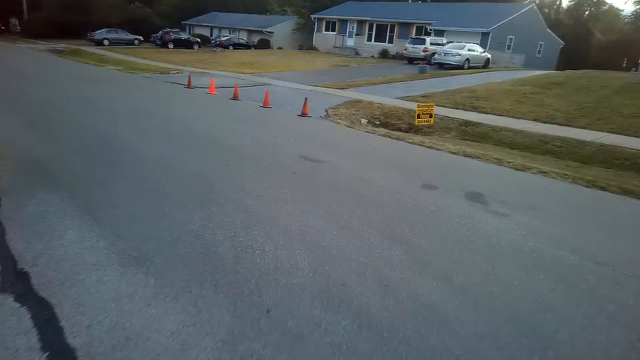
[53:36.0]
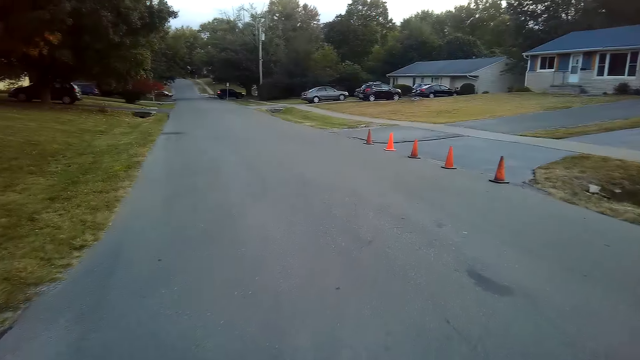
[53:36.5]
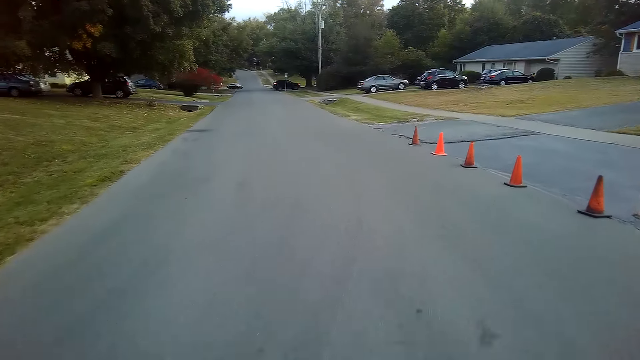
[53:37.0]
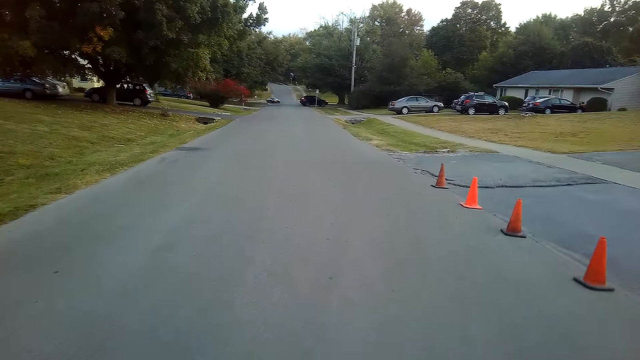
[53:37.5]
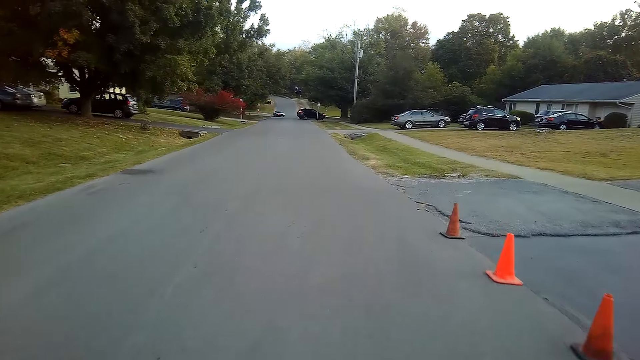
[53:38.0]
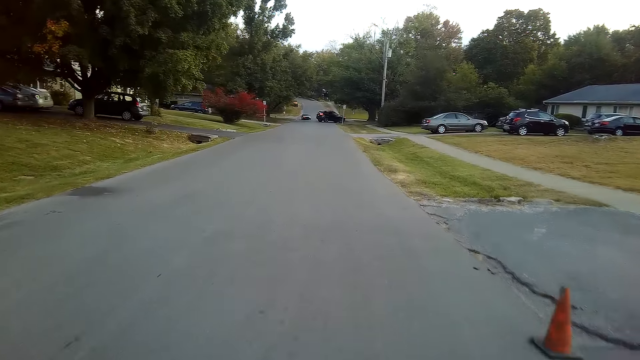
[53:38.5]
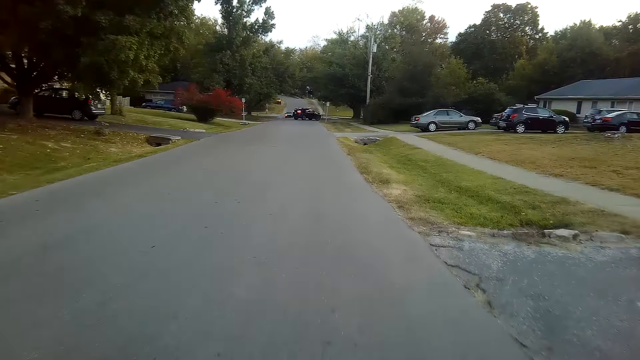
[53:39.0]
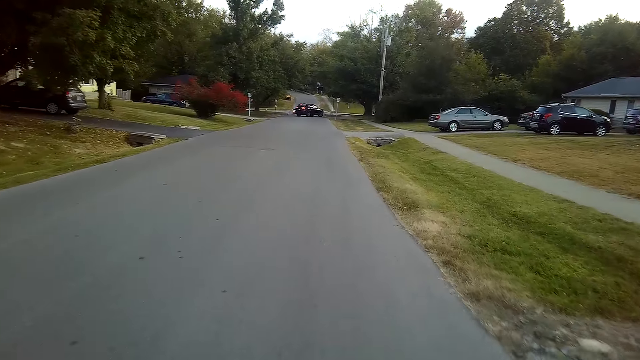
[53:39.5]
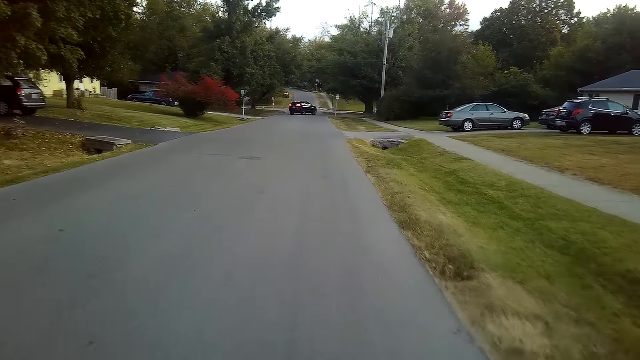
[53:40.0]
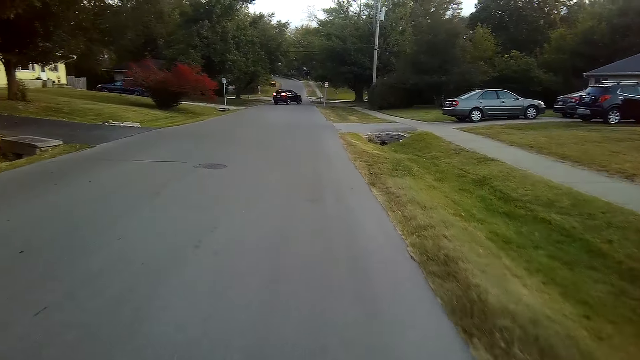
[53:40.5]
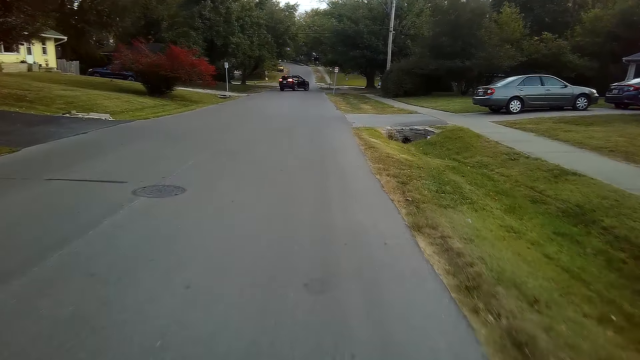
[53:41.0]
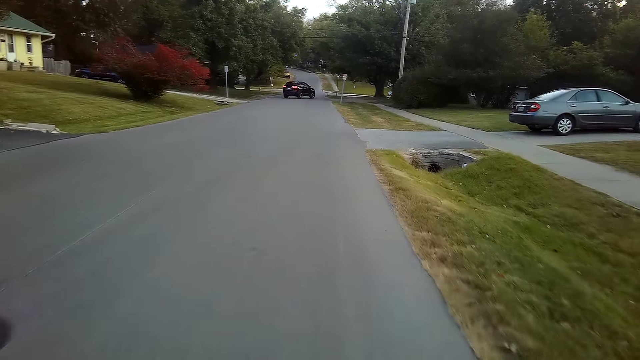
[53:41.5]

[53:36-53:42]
The camera wearer rides a bicycle.

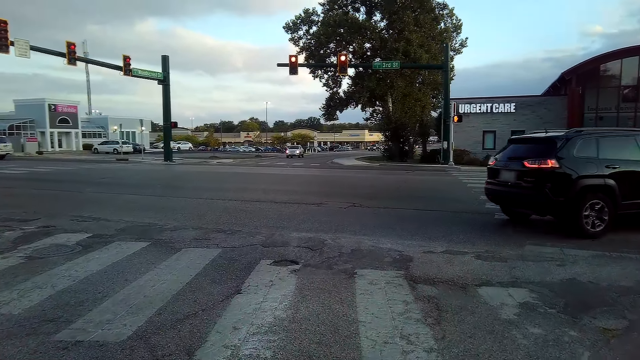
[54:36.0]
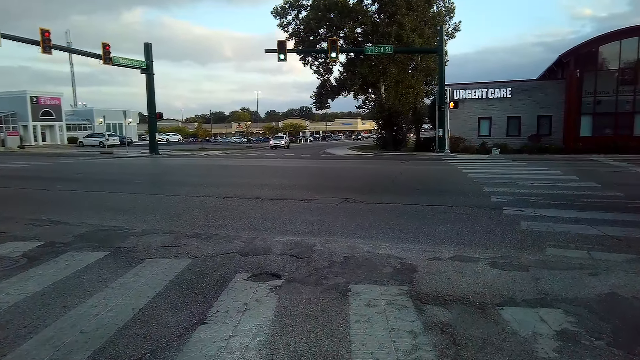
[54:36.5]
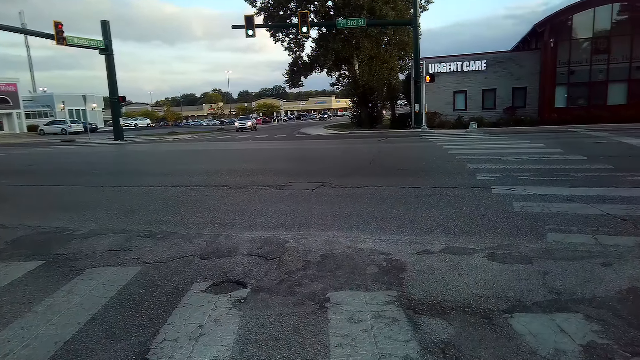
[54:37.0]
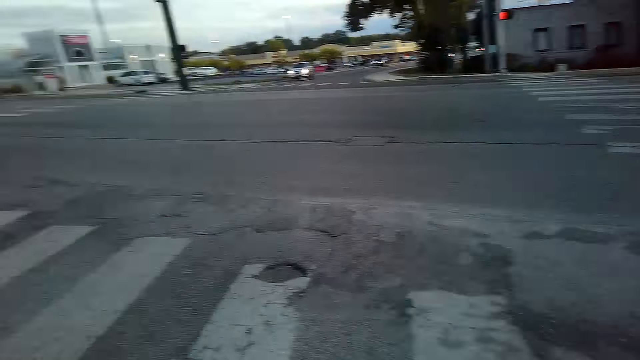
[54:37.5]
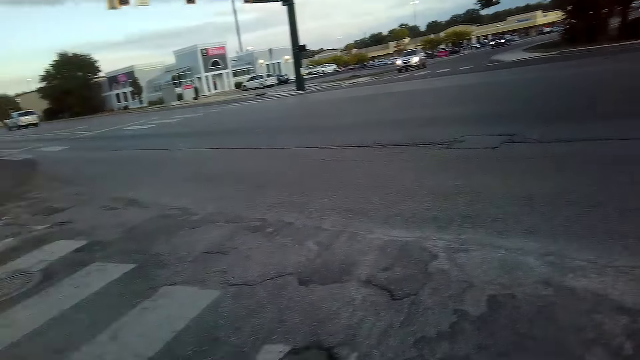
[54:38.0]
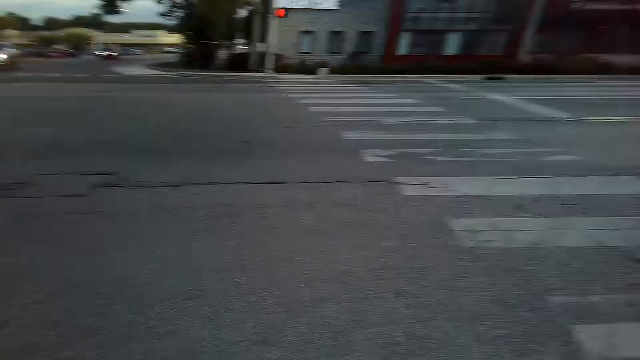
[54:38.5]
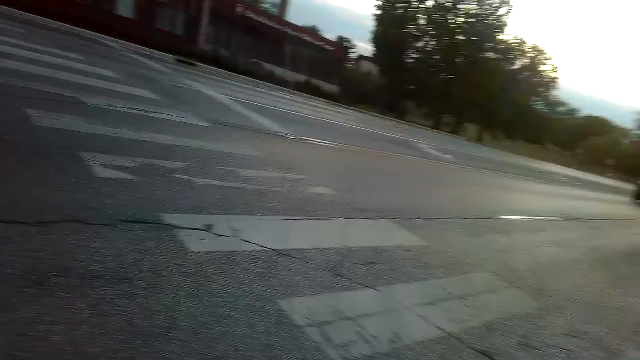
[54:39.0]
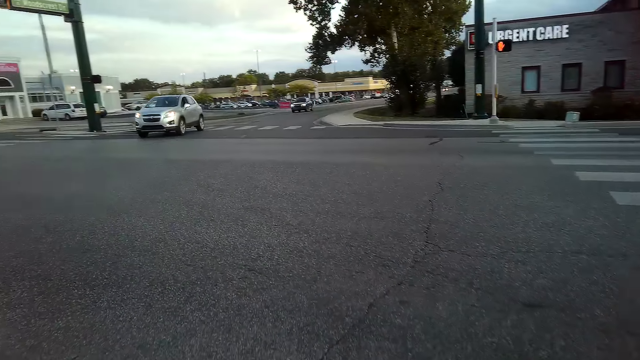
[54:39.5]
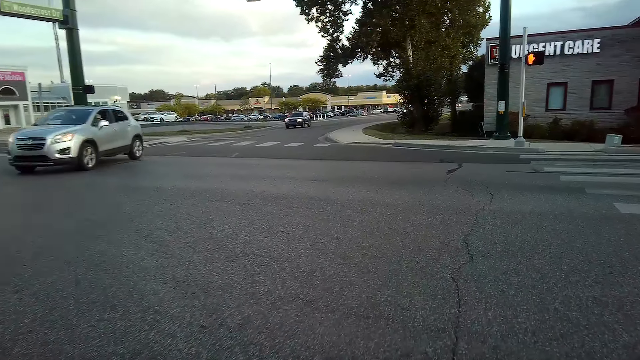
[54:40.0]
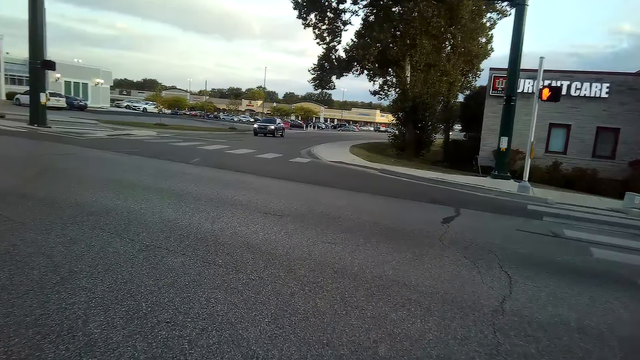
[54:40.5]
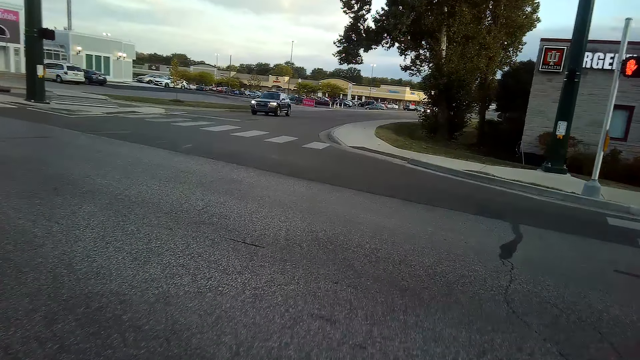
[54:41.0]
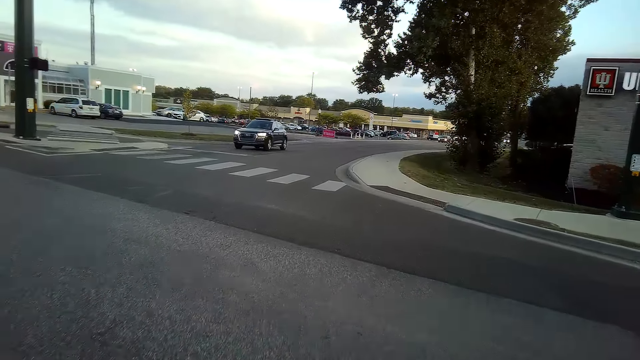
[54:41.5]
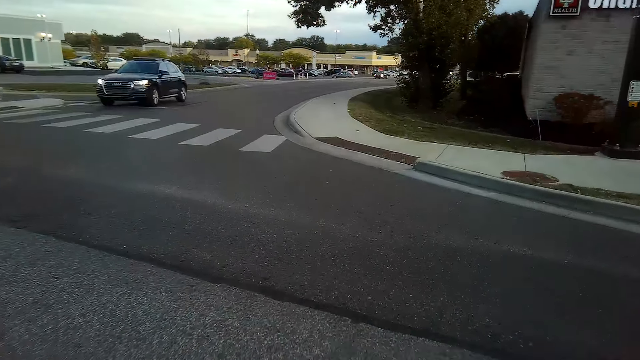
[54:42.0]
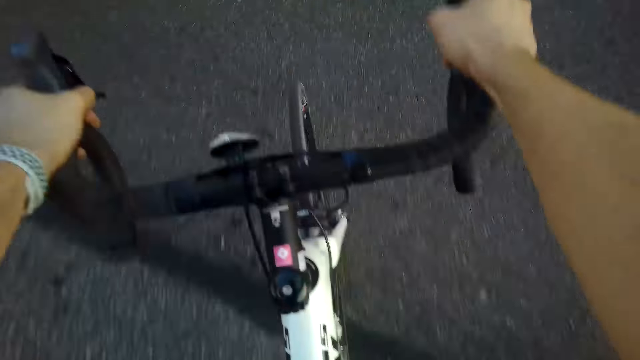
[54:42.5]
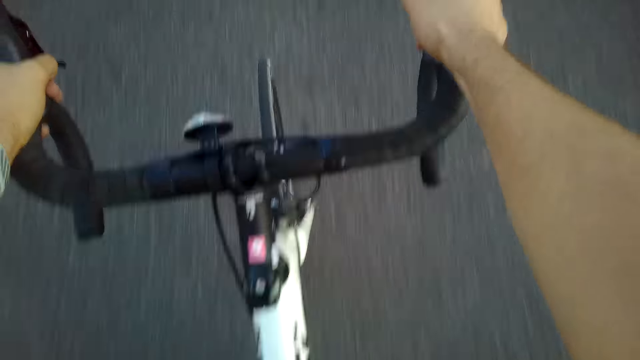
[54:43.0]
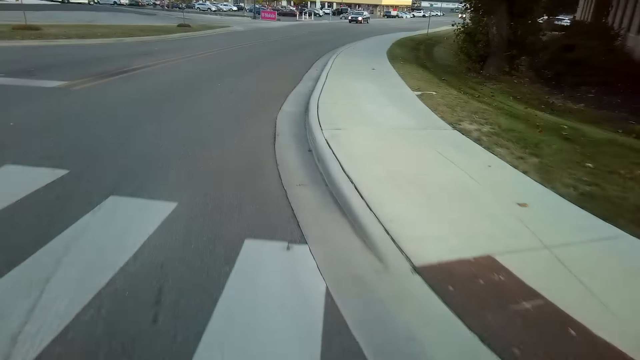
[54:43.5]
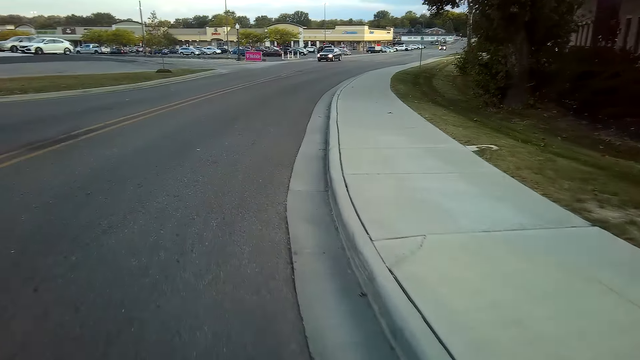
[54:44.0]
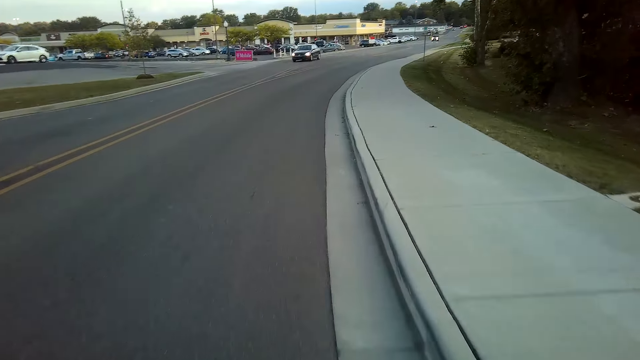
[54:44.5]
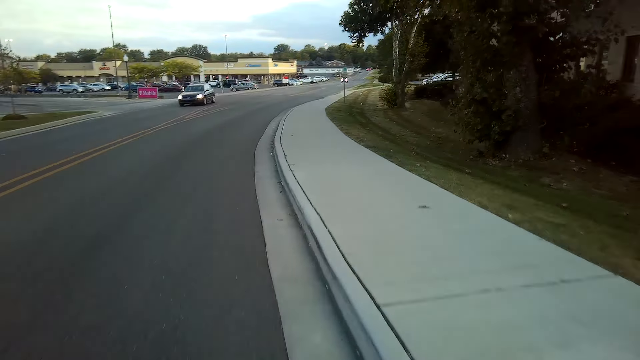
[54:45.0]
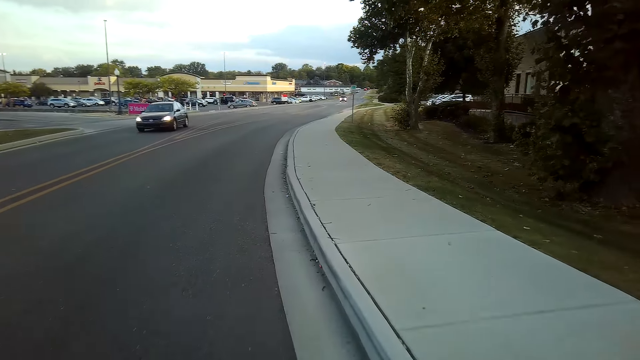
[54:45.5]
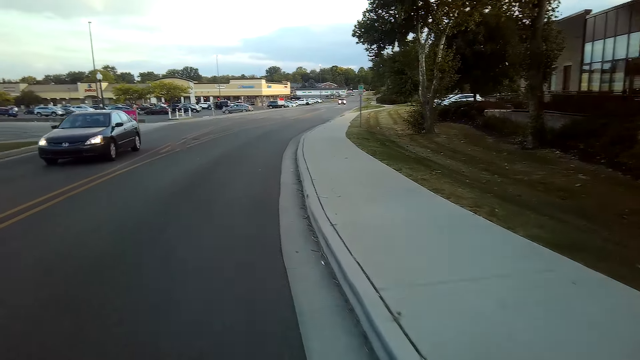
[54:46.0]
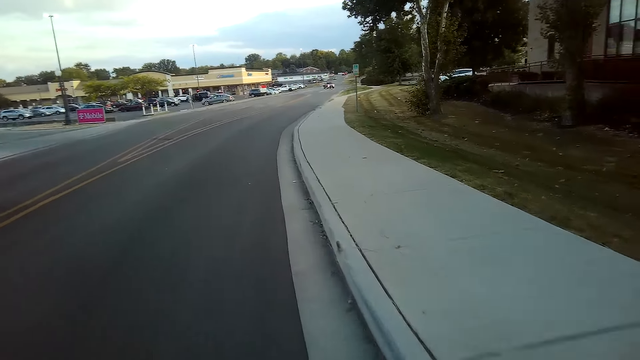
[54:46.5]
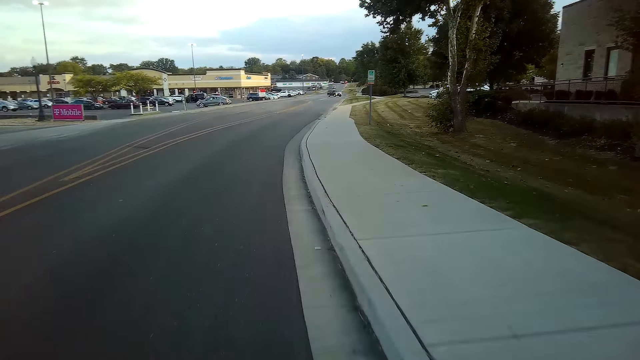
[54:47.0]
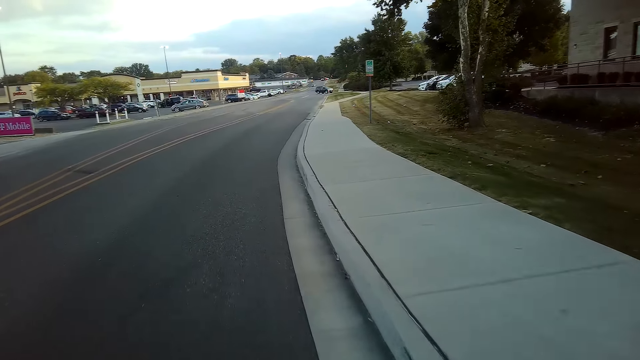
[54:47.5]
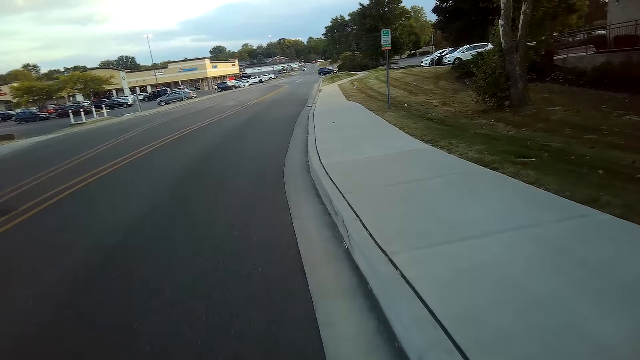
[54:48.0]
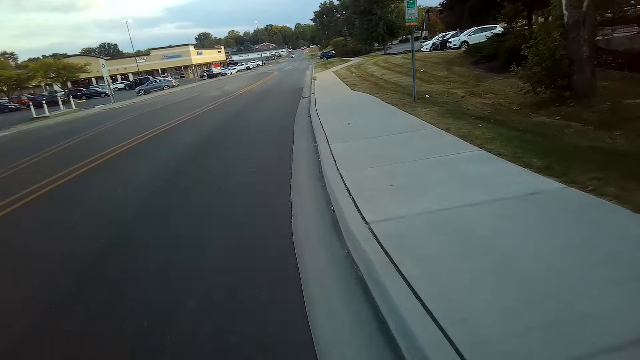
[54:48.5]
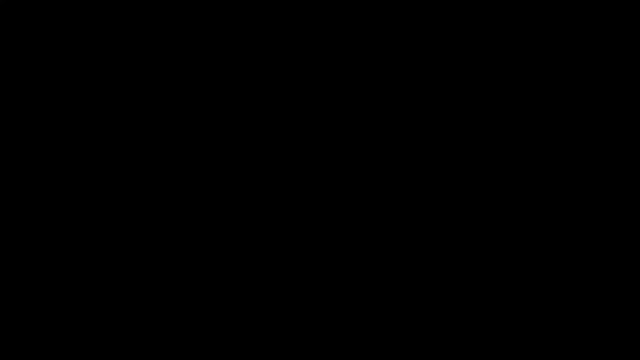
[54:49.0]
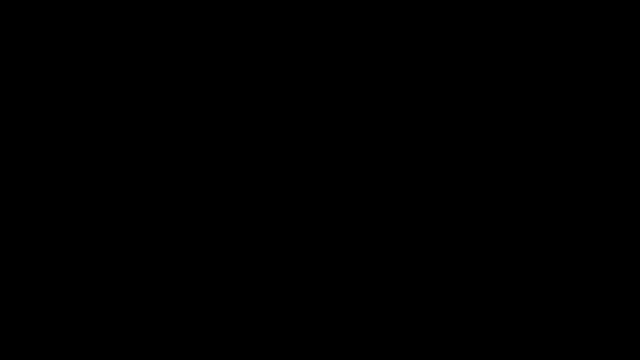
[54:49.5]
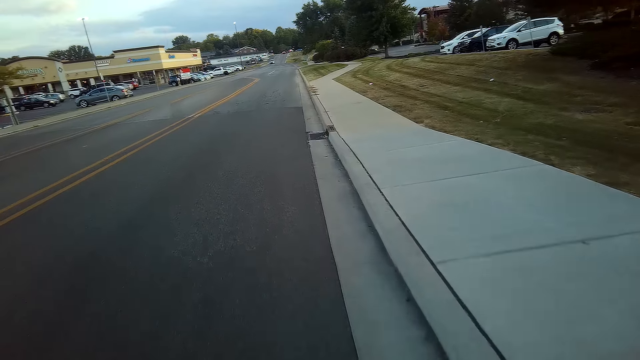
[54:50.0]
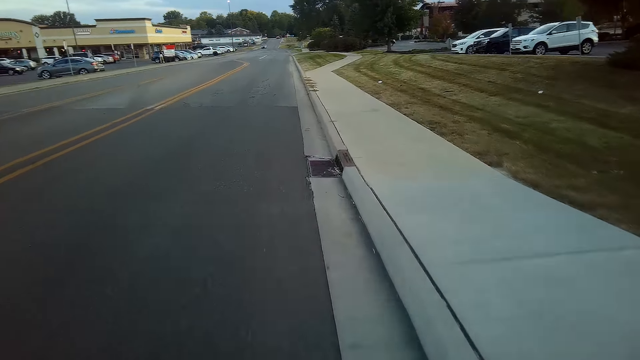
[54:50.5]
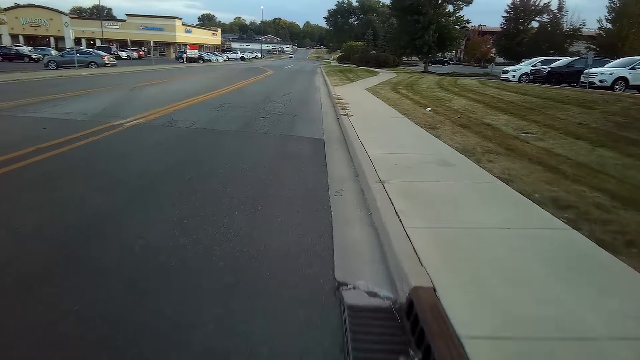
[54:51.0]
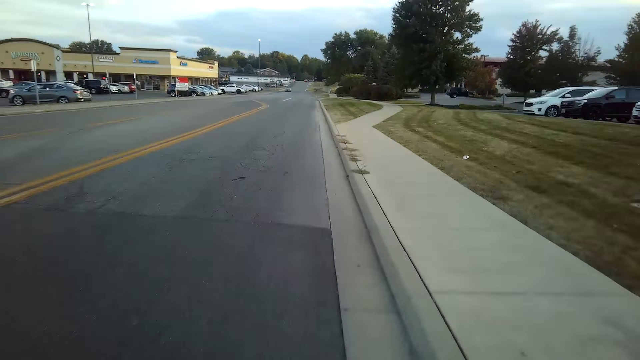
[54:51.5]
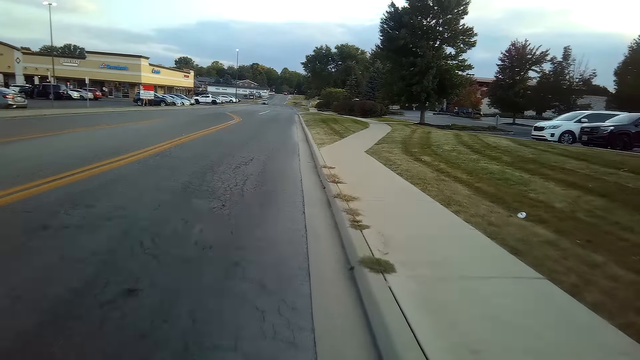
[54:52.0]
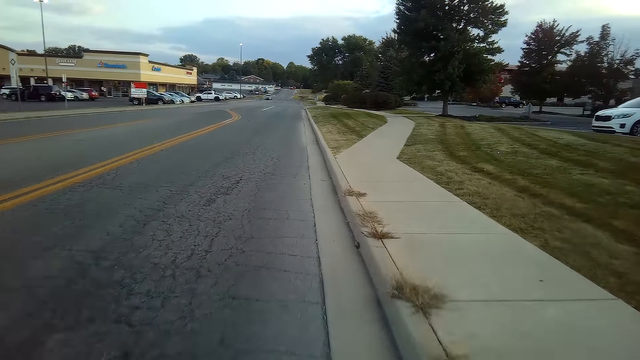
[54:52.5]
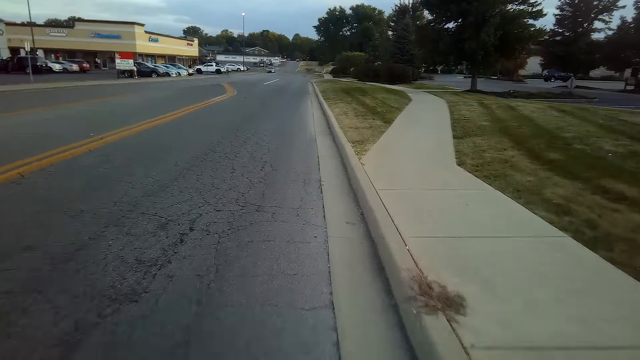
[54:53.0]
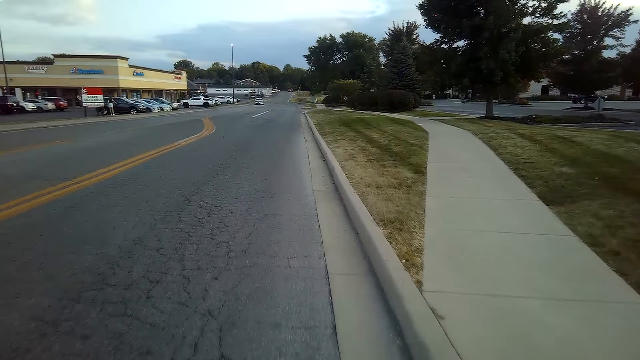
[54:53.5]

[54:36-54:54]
The camera wearer looks around. They stop on the road. They ride a bicycle on the road.
